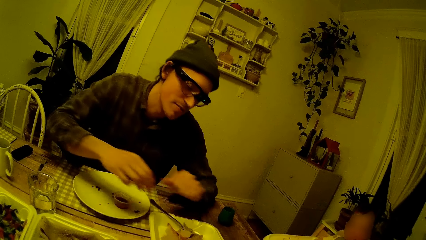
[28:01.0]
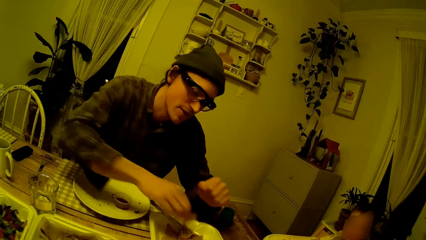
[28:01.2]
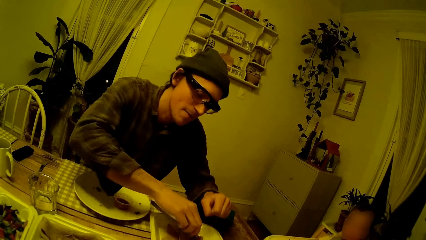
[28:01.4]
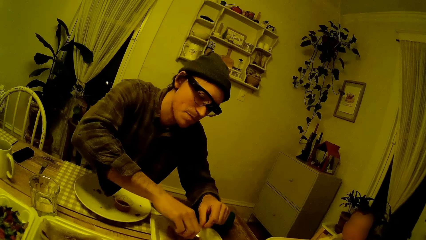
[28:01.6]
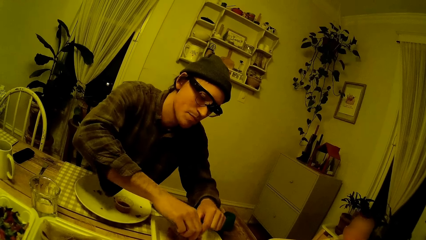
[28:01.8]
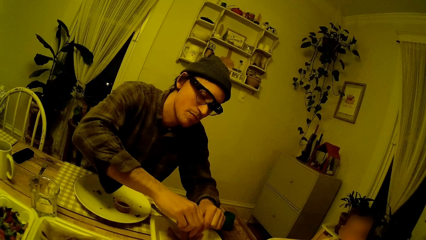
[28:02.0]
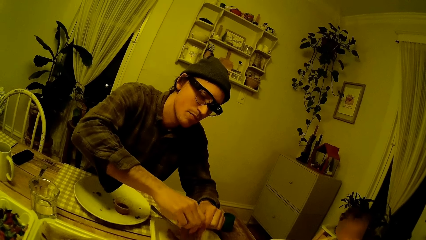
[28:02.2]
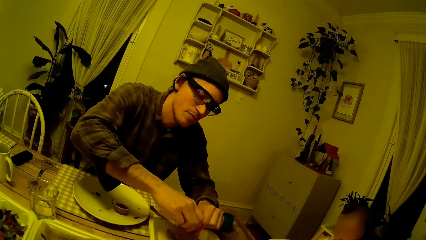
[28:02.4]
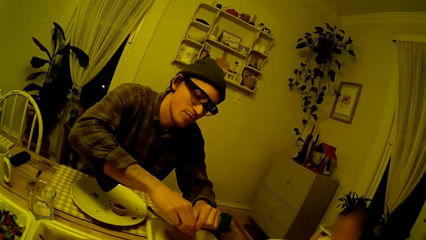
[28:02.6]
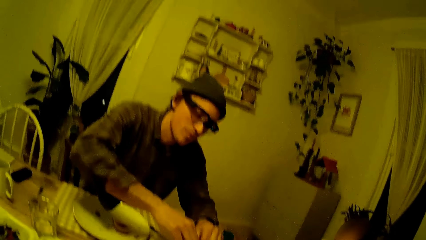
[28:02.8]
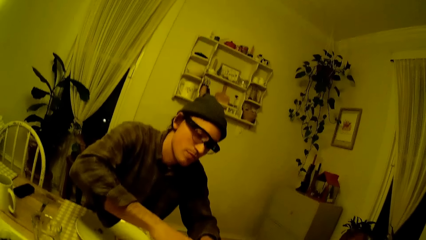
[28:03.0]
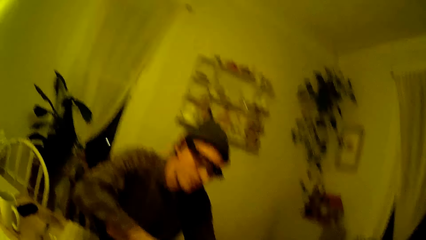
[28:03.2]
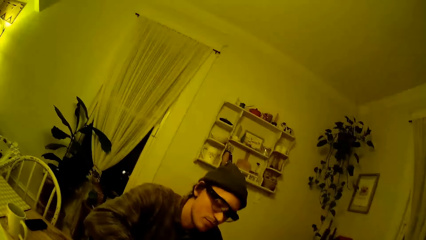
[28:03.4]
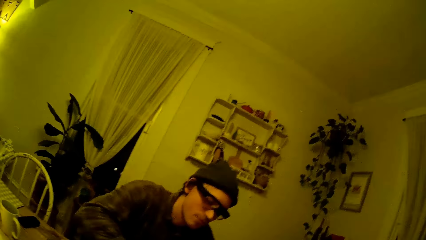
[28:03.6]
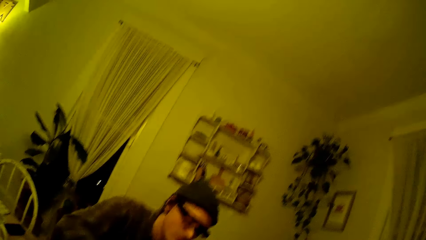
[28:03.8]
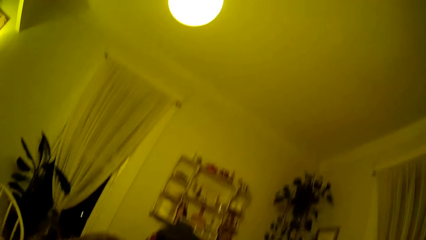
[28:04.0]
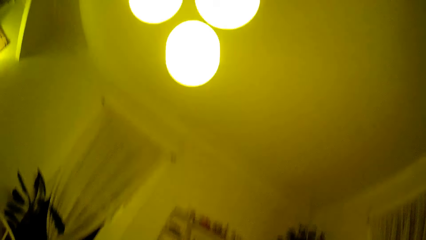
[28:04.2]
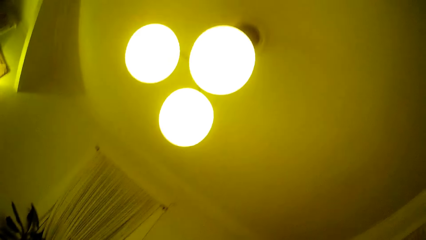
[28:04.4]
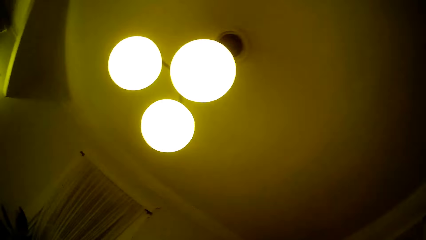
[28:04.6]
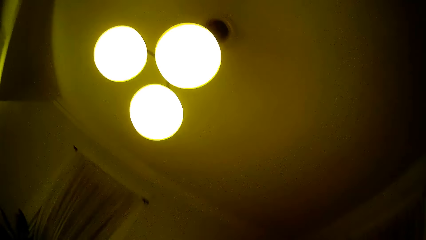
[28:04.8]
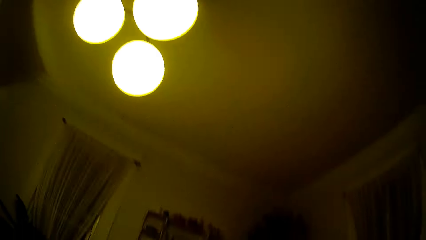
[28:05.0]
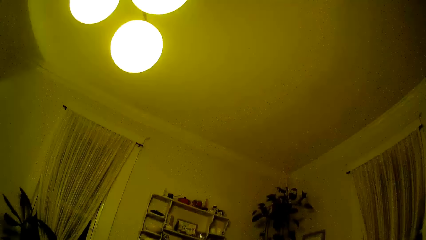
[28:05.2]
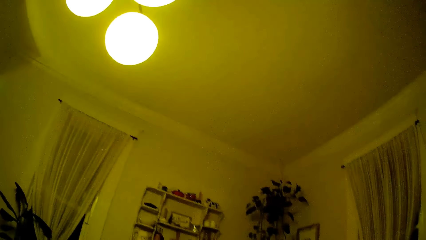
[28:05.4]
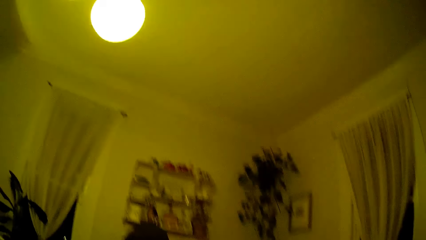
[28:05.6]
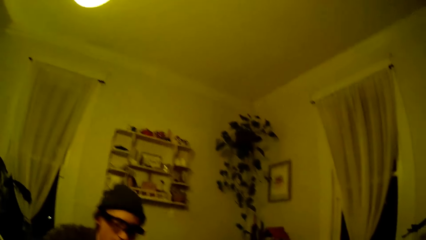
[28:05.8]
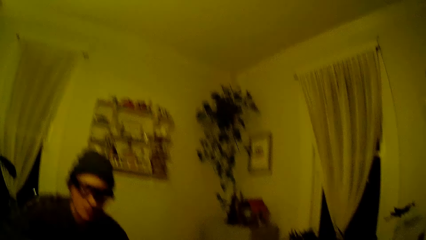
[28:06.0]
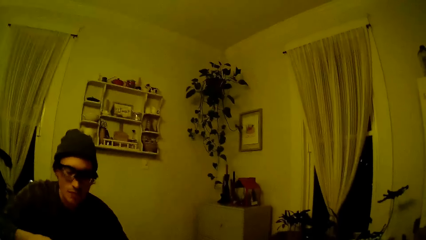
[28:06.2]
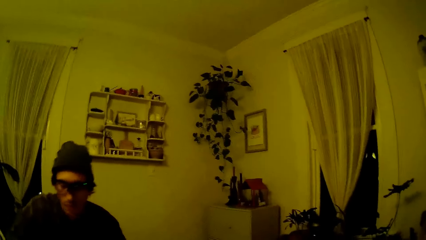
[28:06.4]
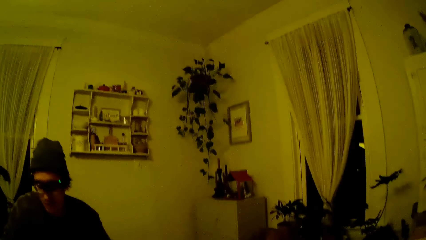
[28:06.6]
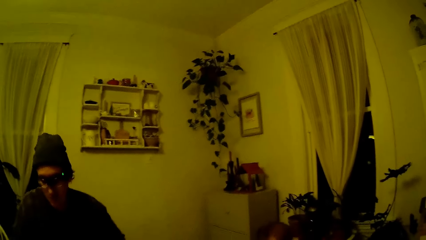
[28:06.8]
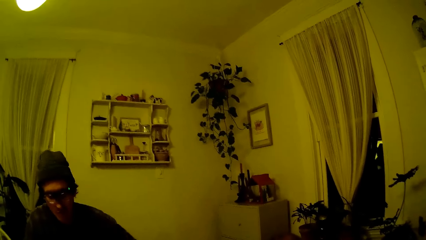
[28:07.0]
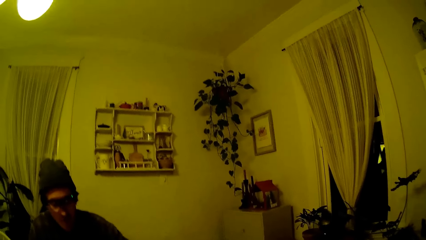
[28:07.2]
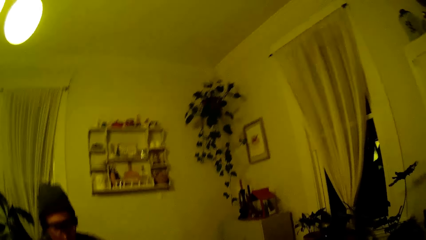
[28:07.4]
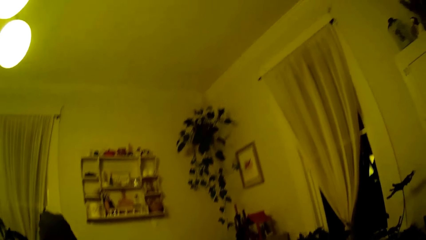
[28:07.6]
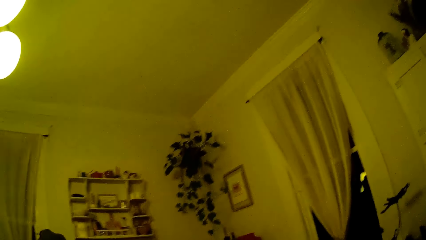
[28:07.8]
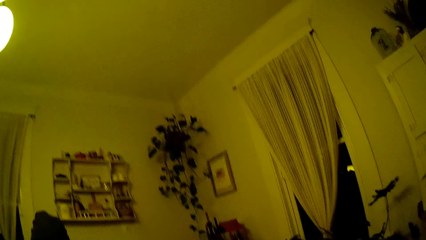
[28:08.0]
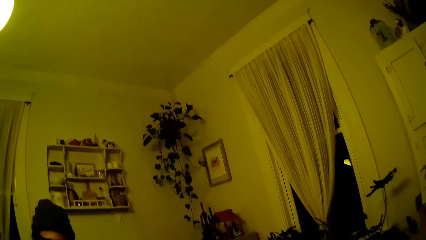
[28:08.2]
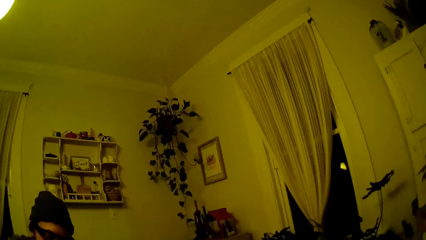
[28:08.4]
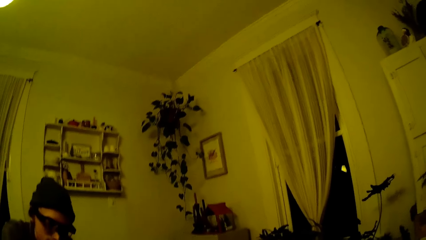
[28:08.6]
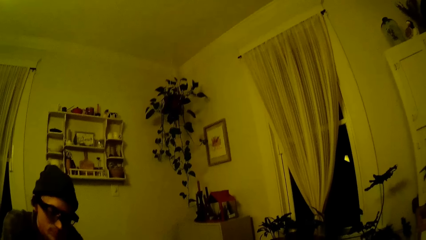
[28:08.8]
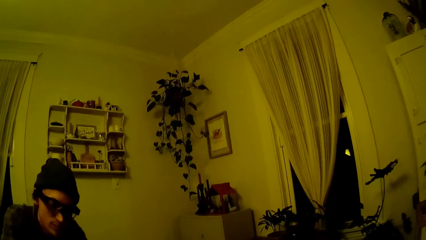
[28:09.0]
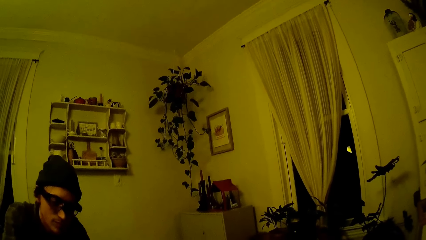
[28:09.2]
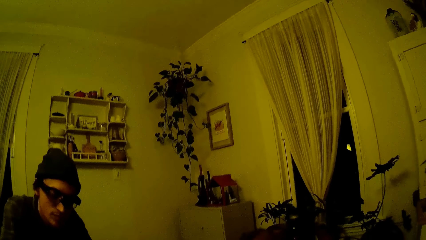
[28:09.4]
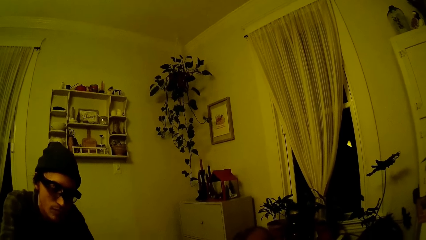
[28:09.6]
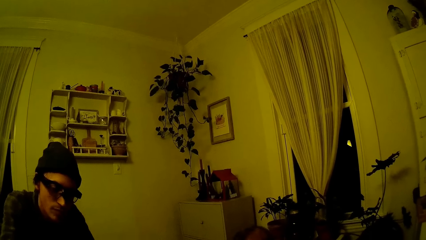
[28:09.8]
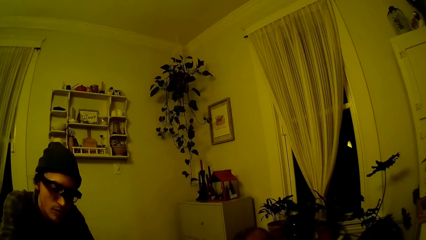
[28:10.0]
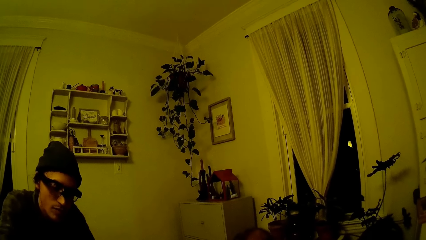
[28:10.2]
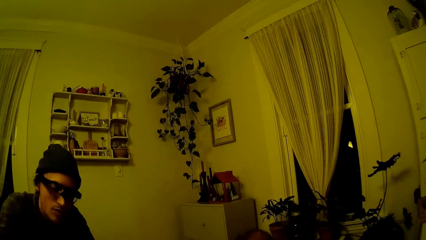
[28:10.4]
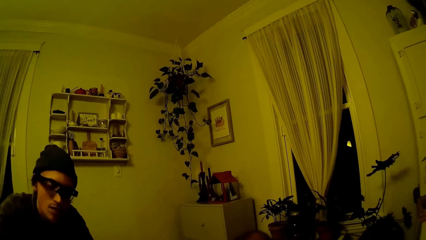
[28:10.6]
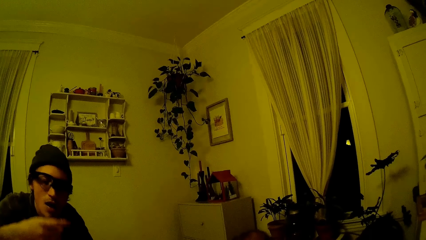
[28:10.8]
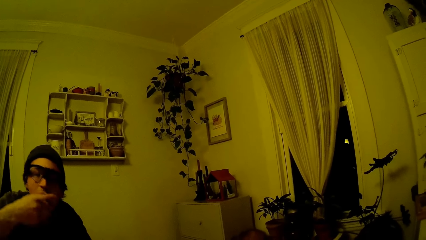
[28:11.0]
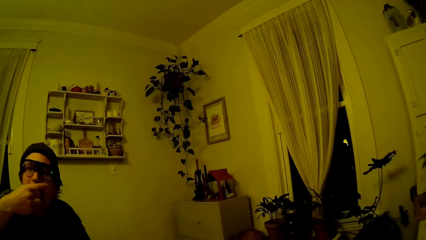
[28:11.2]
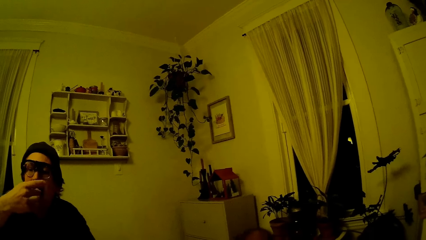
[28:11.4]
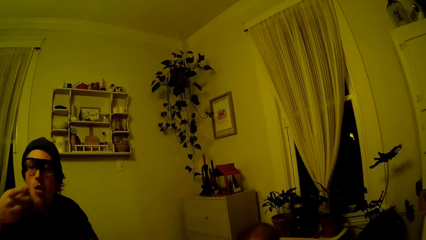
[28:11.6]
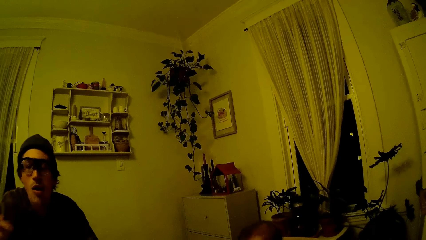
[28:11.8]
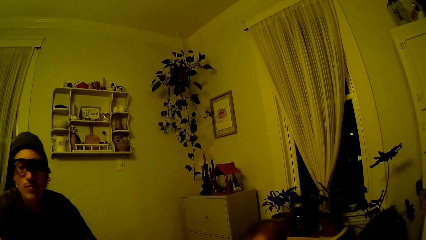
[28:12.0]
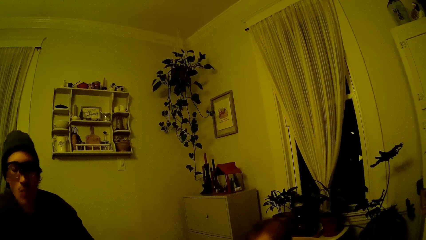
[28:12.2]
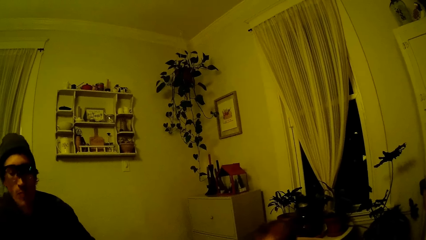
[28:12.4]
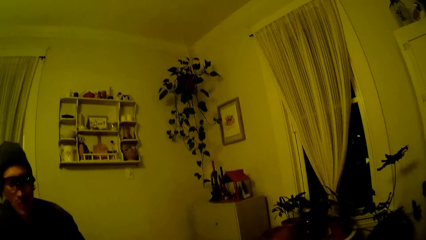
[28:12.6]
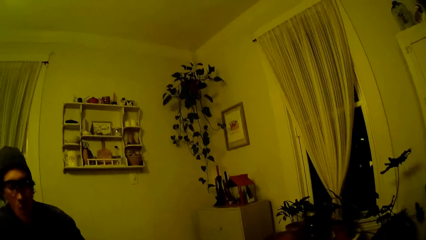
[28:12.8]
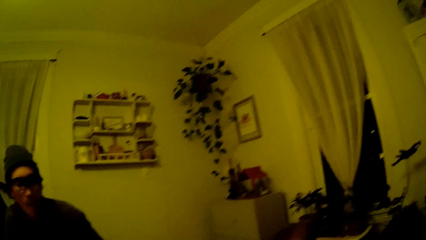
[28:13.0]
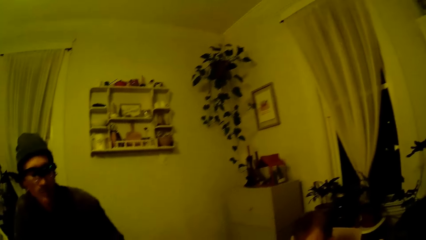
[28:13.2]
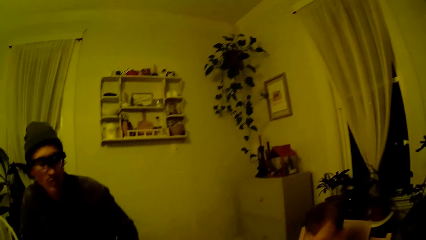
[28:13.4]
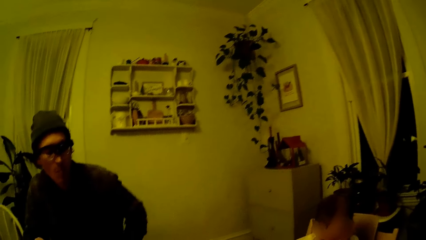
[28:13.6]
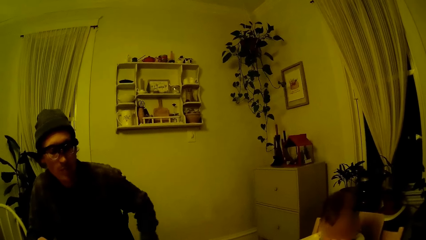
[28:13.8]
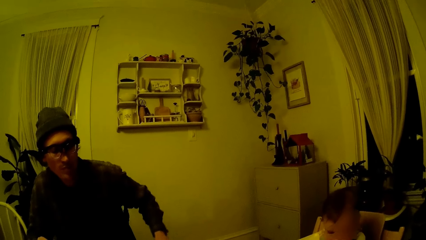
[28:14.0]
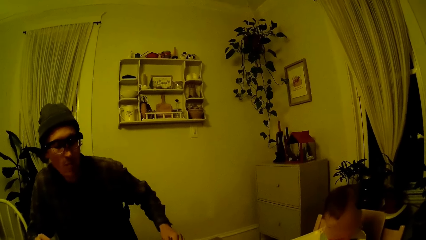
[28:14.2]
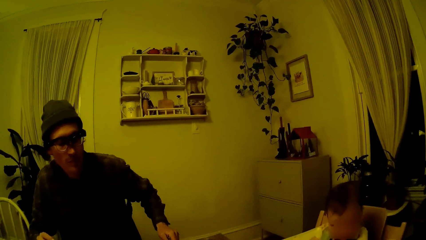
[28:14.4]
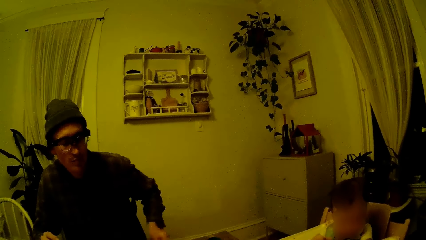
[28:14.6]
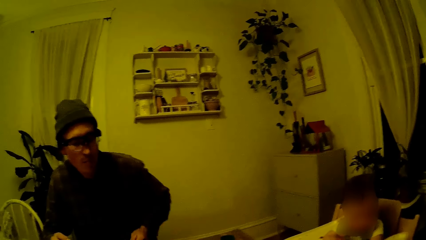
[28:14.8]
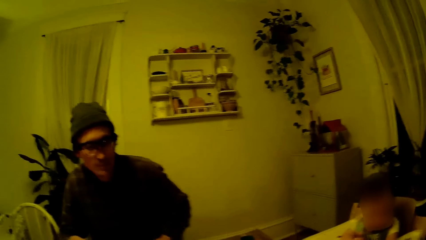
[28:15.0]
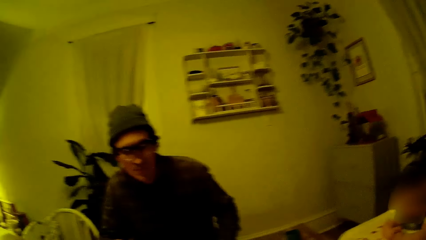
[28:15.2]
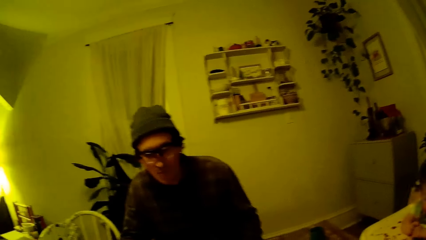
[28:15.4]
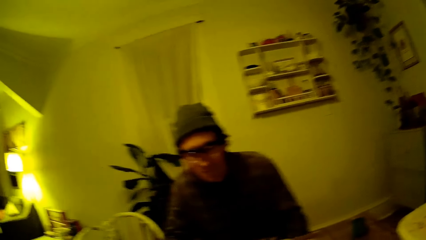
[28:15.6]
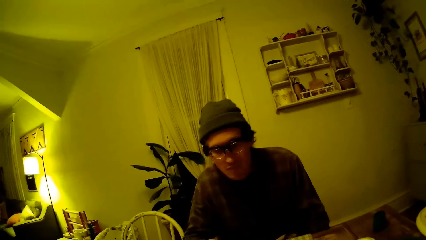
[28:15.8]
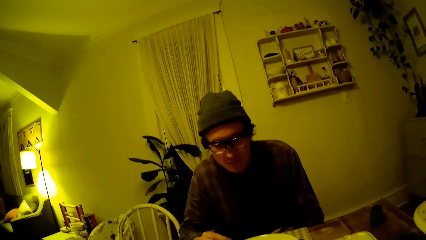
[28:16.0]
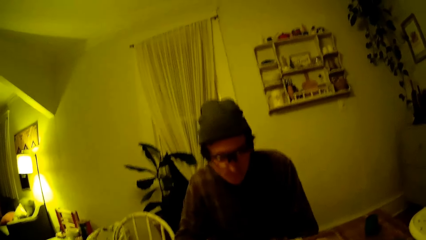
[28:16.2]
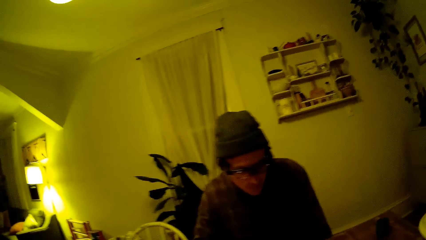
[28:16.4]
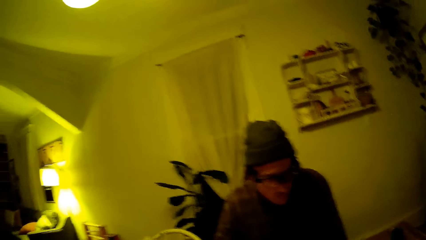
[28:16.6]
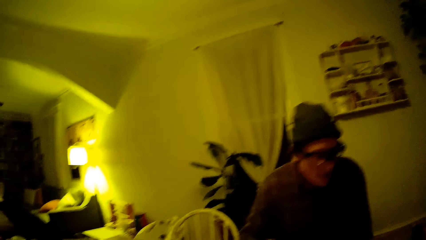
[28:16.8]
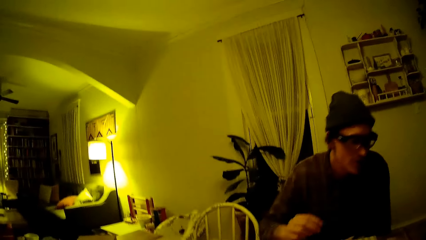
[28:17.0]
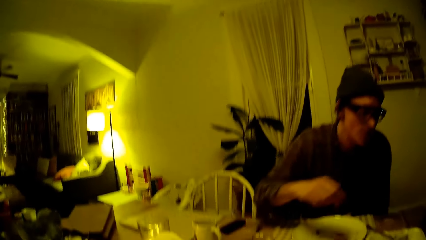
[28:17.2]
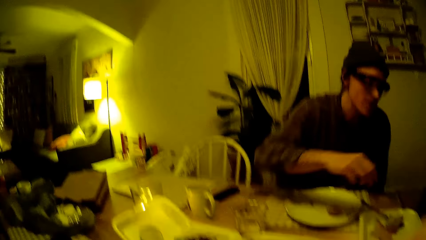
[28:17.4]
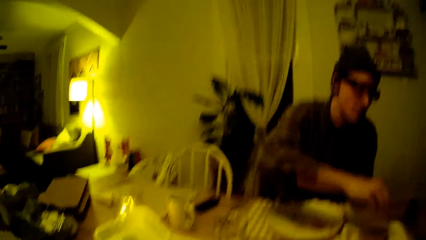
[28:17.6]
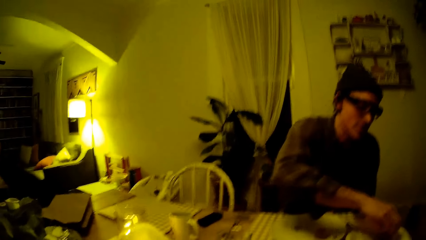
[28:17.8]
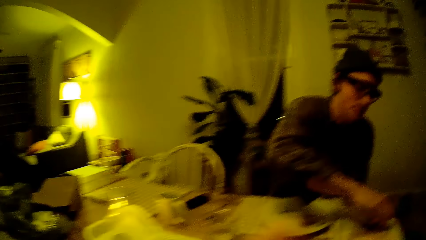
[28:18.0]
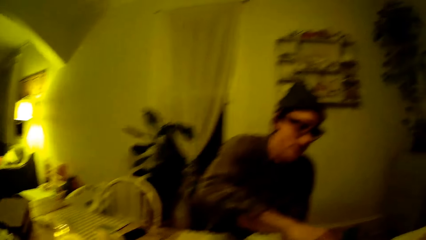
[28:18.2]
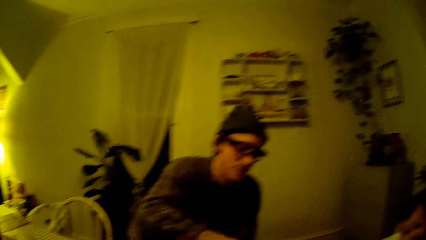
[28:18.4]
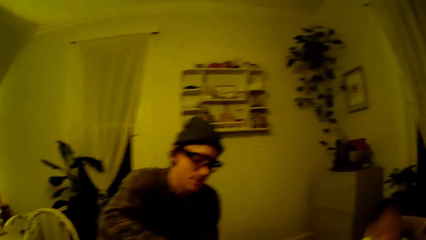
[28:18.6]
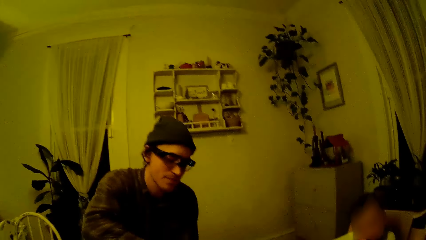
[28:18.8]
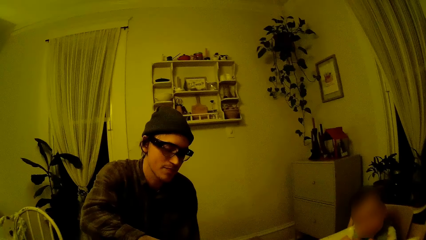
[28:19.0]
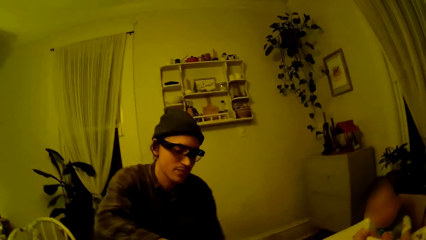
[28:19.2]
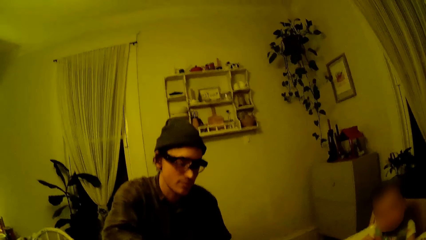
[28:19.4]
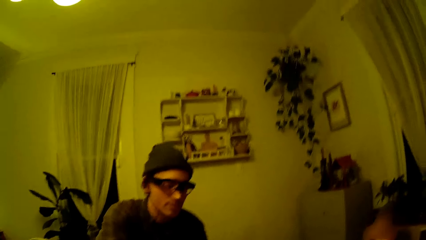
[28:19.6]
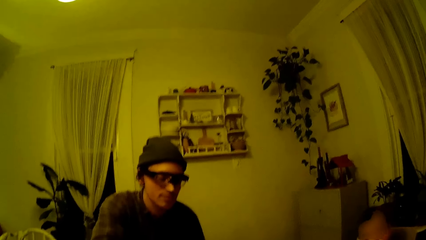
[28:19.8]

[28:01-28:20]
The man picks food from the plate. The camera wearer converses with the man. They look around the house. The man eats the pizza with his right hand. The camera wearer converses with the man. They do a hand movement. They converse with the man.
